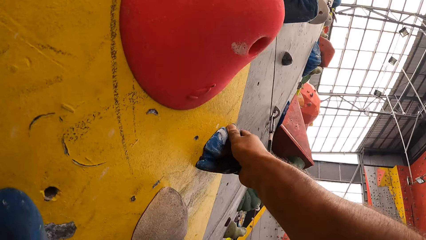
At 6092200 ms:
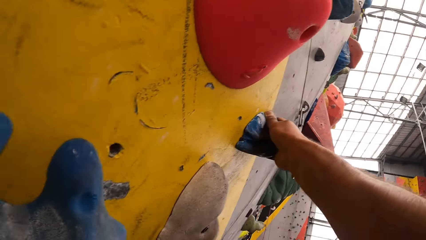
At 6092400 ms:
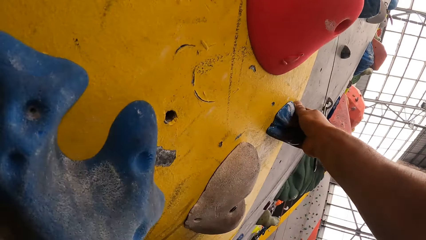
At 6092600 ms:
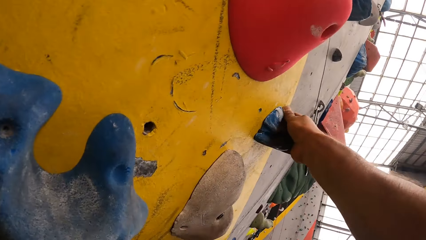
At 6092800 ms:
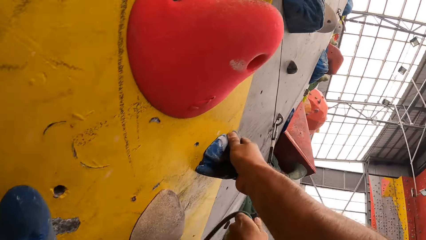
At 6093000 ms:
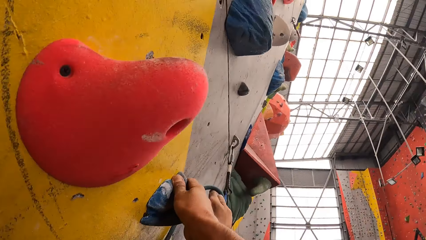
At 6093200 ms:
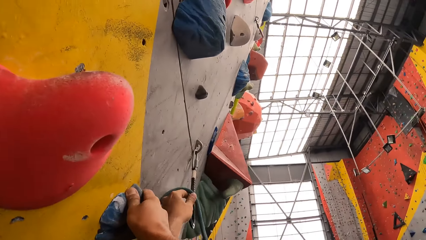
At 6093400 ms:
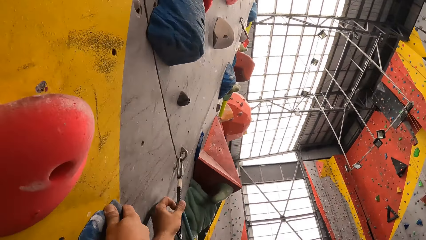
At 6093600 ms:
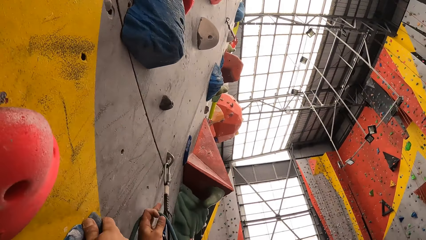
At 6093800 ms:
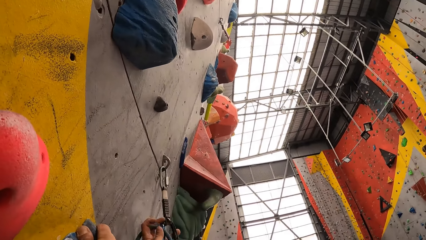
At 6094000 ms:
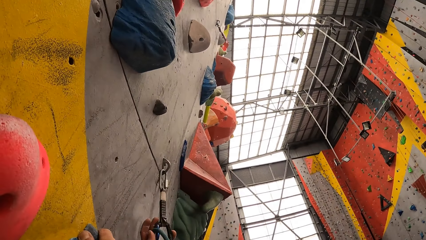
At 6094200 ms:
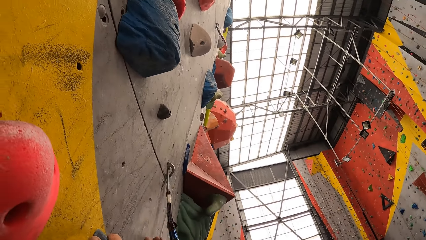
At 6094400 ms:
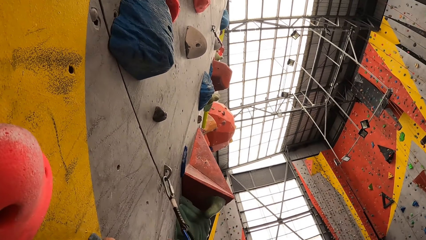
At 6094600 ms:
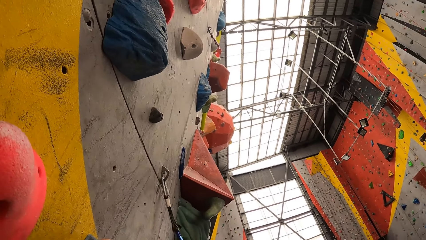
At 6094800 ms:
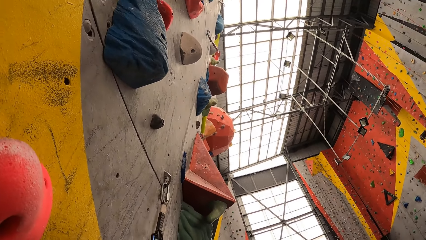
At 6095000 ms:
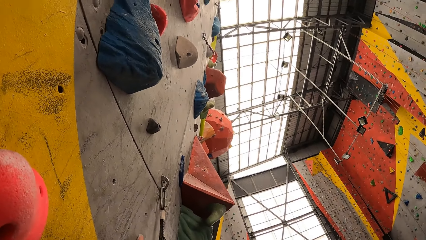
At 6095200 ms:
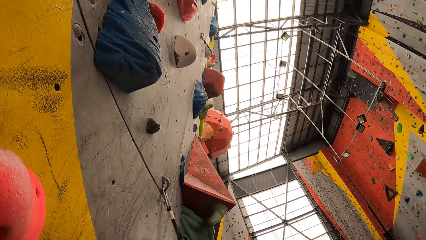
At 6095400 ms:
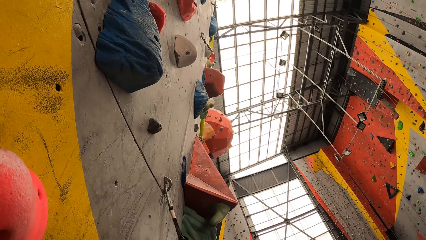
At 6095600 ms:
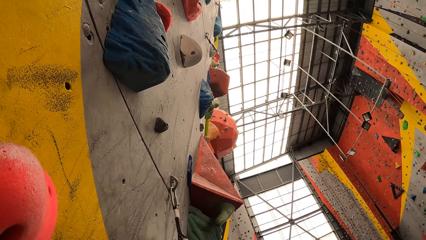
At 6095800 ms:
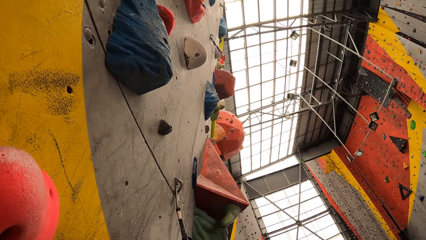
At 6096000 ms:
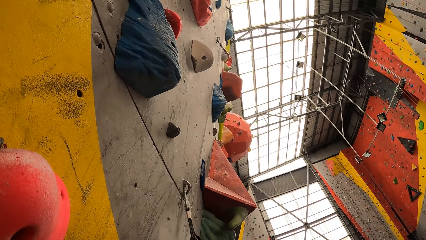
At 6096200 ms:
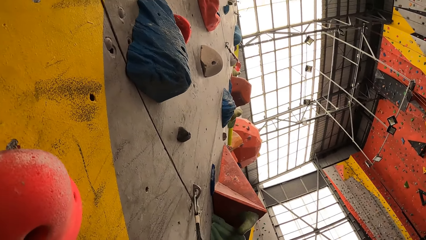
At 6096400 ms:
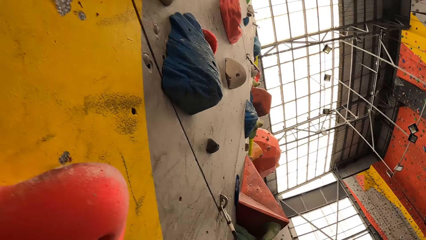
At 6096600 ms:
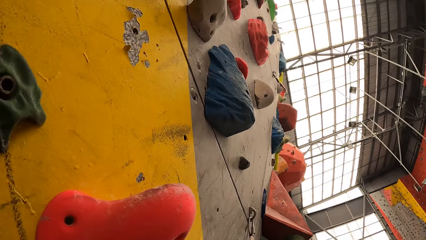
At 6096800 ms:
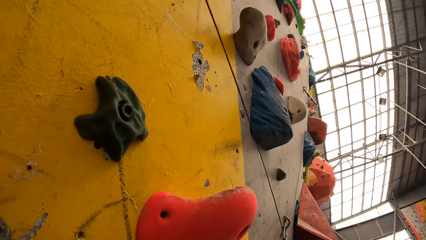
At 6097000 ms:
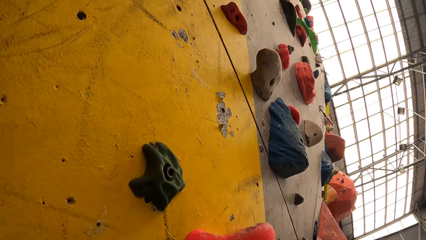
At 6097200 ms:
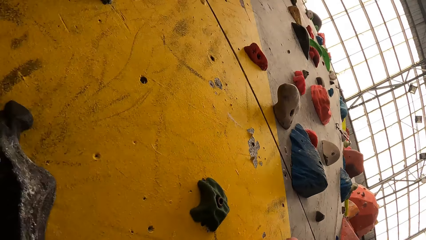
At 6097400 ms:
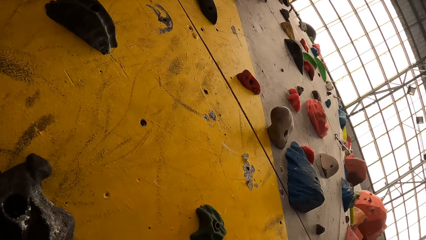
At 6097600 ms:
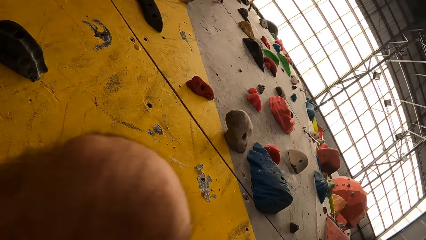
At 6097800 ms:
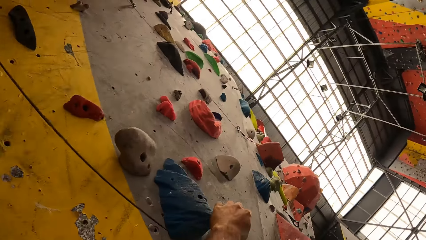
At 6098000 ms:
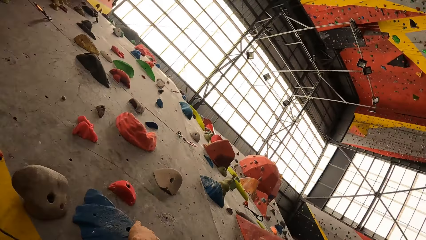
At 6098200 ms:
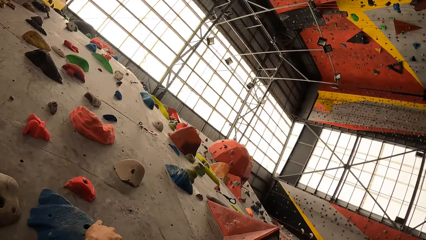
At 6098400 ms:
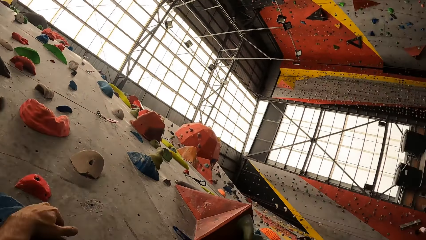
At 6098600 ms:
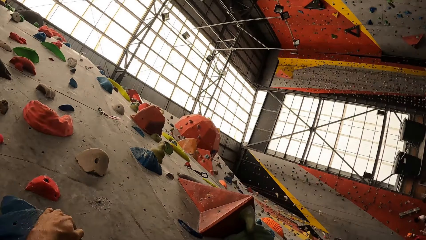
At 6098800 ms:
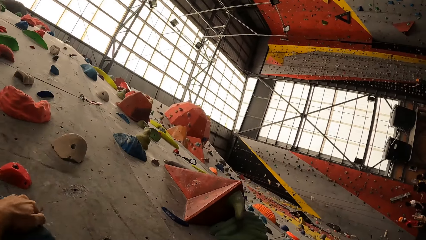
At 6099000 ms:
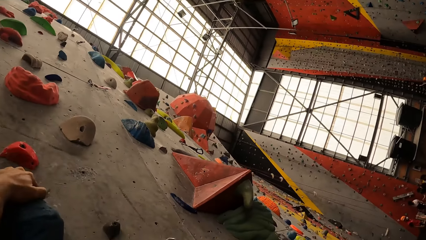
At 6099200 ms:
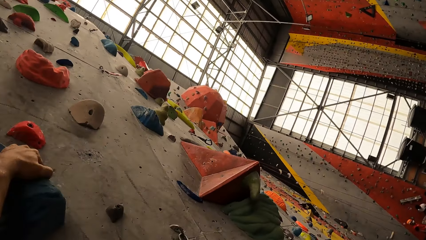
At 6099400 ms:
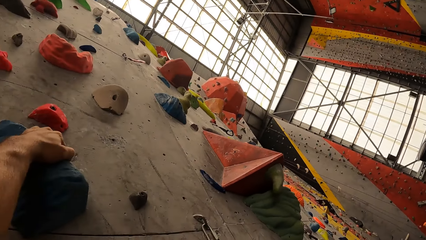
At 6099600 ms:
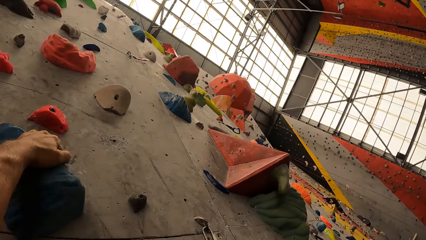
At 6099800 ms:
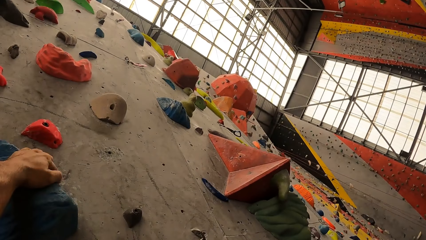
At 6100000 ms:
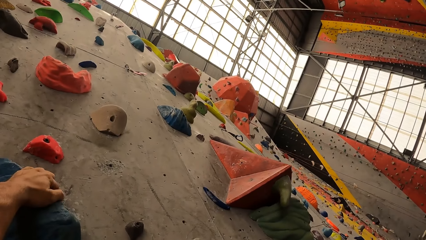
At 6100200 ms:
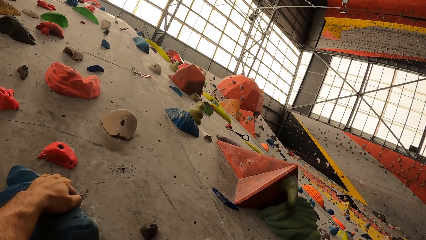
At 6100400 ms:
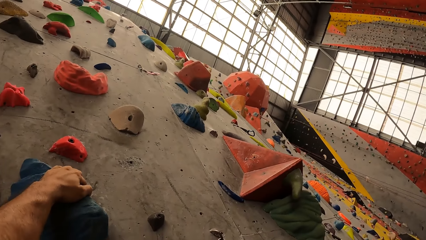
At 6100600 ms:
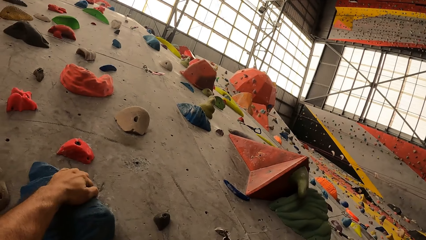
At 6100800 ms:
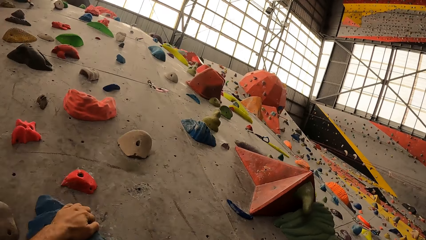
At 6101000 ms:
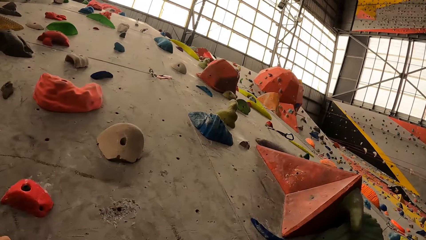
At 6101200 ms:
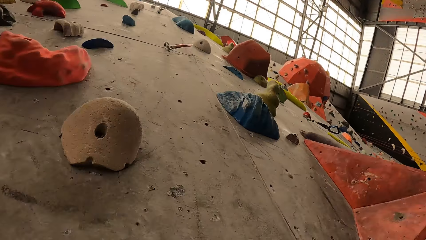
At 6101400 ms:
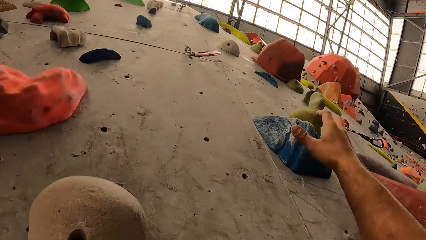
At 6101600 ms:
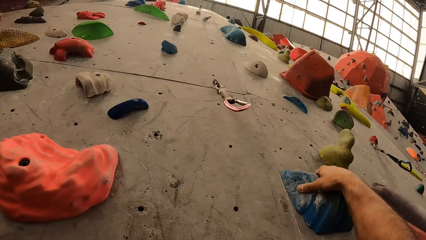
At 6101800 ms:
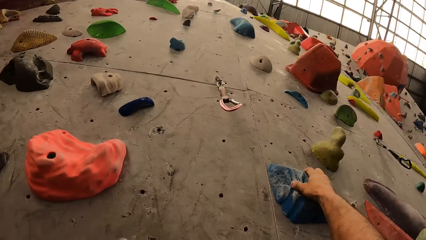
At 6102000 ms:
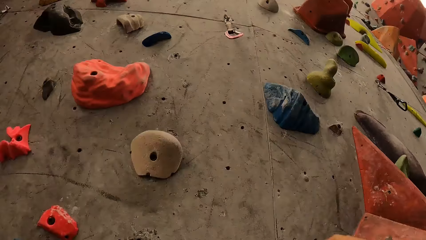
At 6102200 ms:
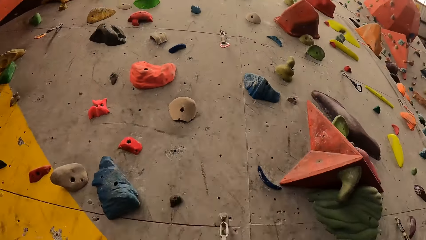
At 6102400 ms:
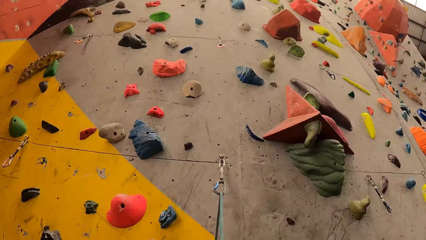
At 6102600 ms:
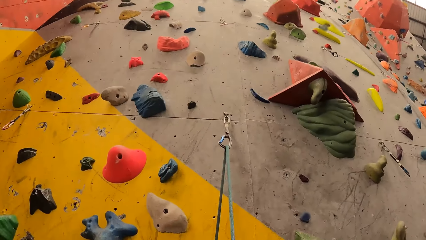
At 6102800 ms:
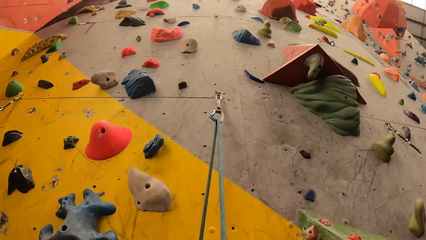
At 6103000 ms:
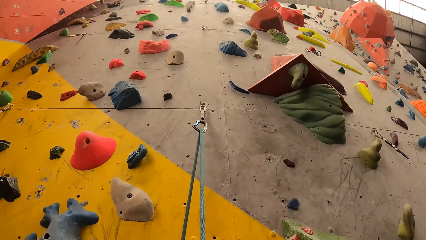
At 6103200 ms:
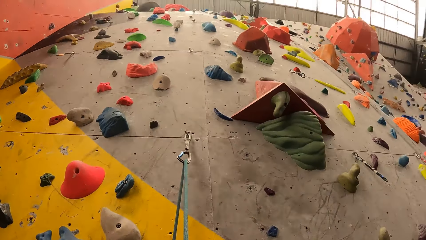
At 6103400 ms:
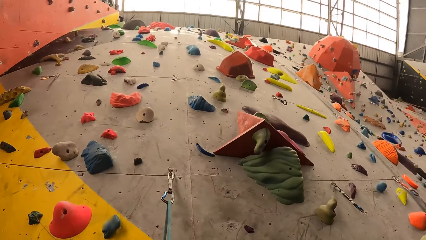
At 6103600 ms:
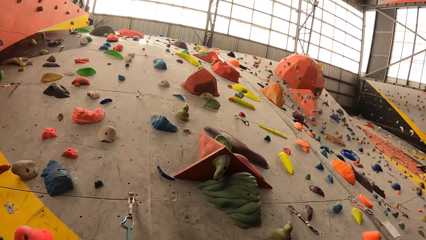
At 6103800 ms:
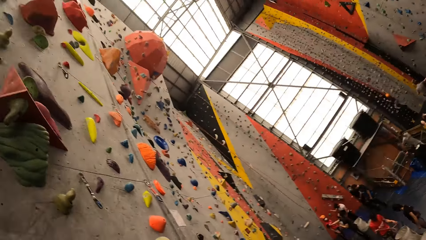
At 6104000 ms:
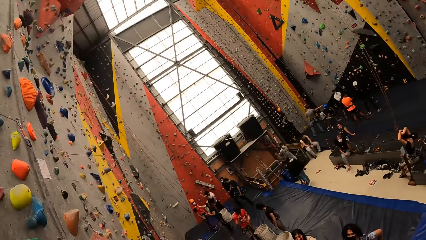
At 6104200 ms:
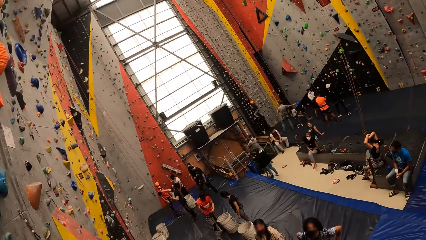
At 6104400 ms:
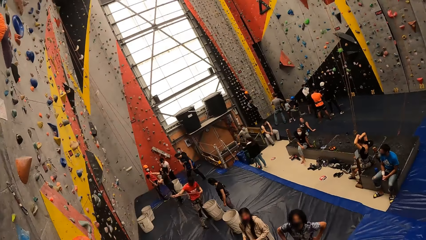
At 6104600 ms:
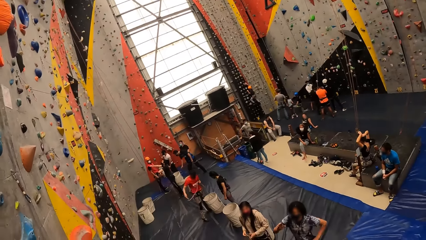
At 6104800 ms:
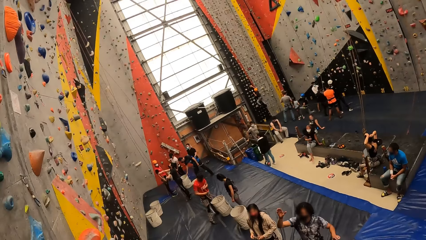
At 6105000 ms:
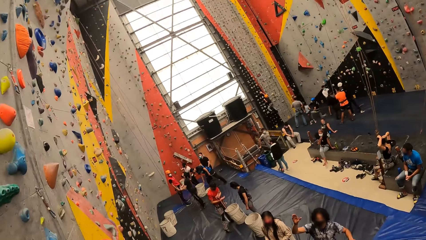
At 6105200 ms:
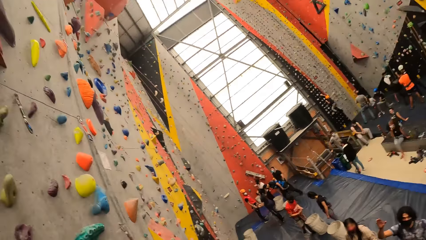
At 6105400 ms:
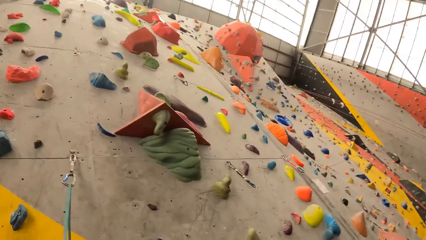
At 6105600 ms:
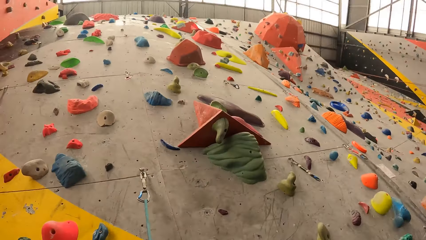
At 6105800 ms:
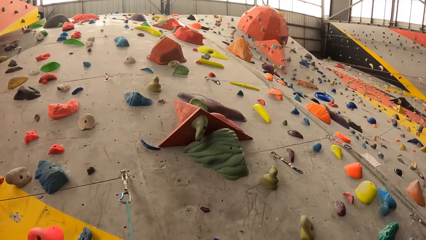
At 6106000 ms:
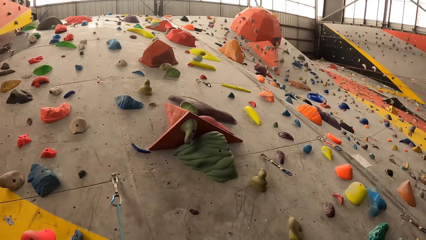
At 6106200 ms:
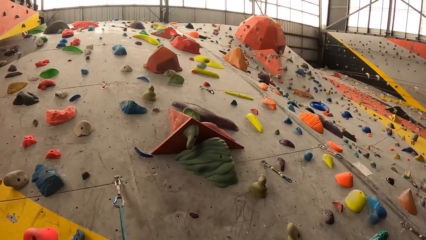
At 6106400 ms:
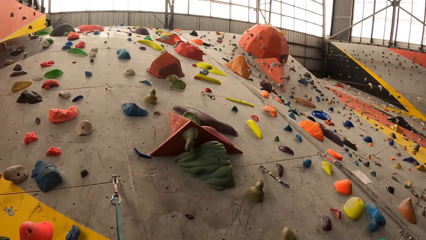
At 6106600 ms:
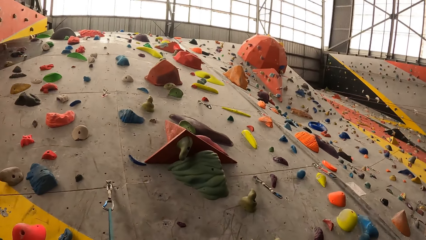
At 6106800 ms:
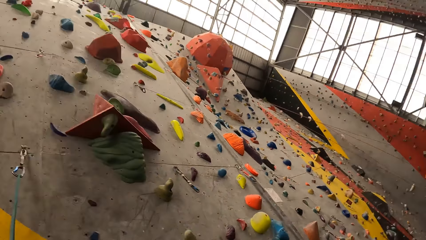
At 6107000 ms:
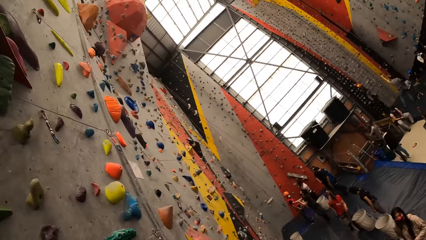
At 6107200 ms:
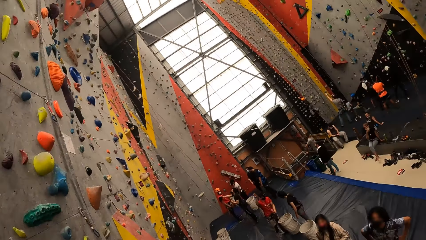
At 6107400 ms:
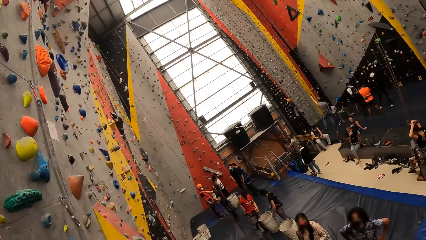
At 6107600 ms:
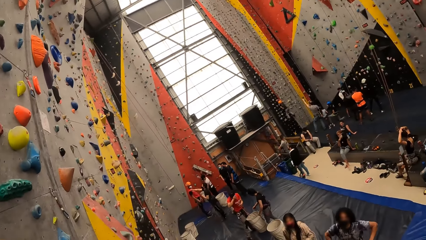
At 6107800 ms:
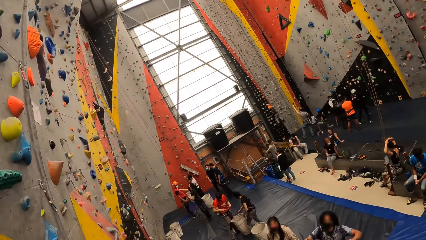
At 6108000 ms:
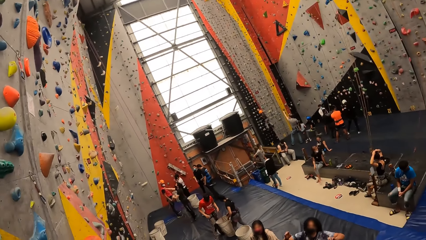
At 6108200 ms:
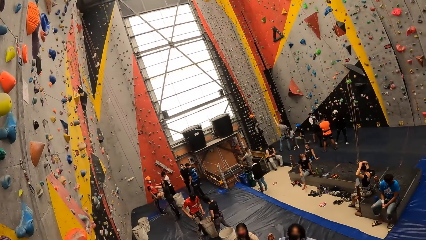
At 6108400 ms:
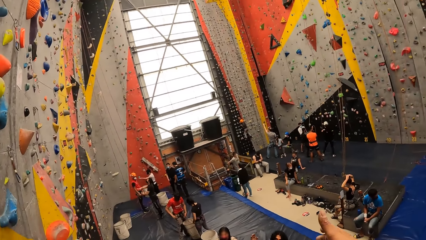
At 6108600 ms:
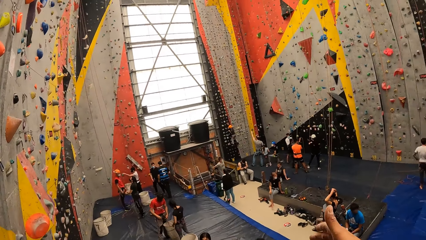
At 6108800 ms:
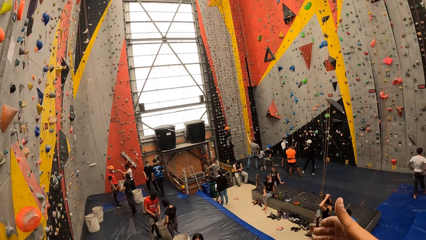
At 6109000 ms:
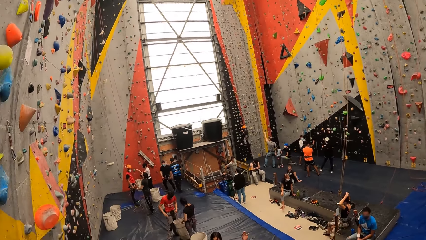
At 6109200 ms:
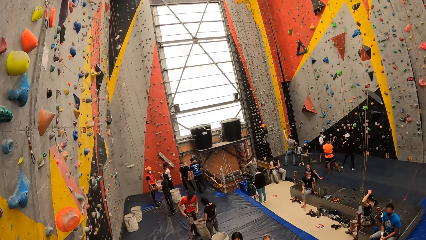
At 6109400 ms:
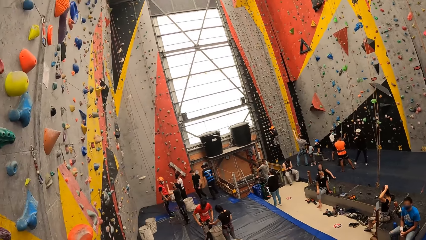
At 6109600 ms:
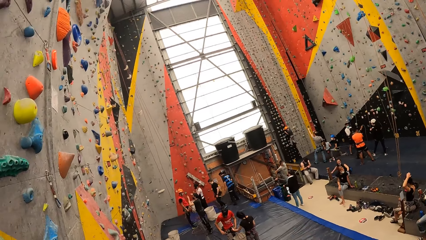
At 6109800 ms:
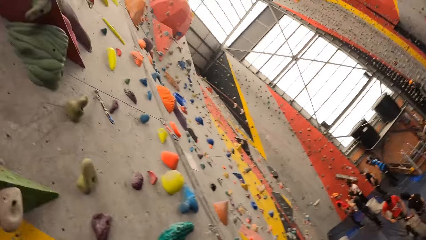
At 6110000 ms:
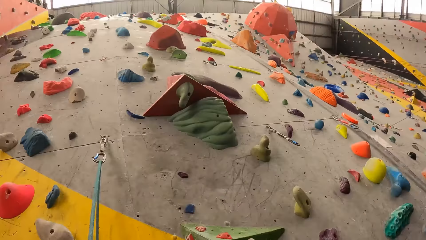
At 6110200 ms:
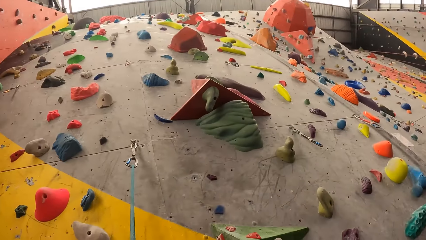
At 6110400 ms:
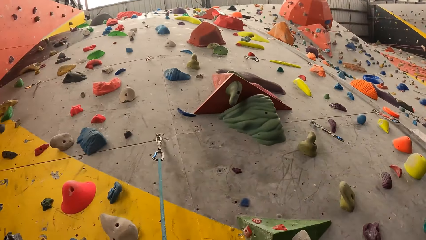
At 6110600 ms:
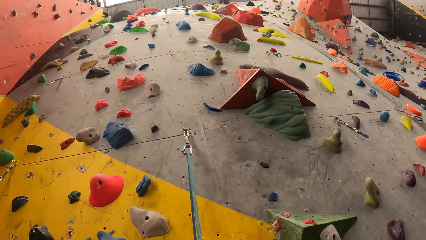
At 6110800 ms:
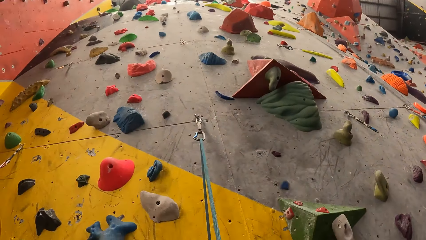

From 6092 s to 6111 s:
The camera wearer moves their hand up and holds the rock wall. They move their hand up, hold the rock wall and move their hand down. They look around. They move their hand forward.
